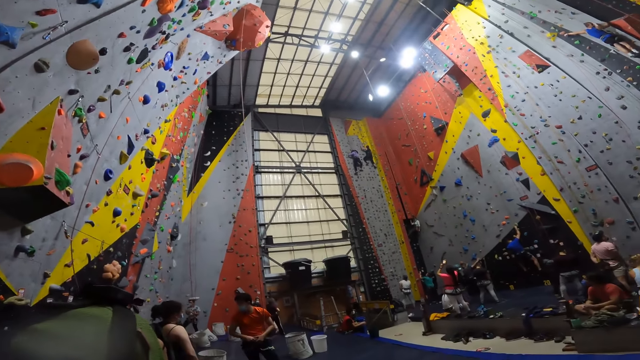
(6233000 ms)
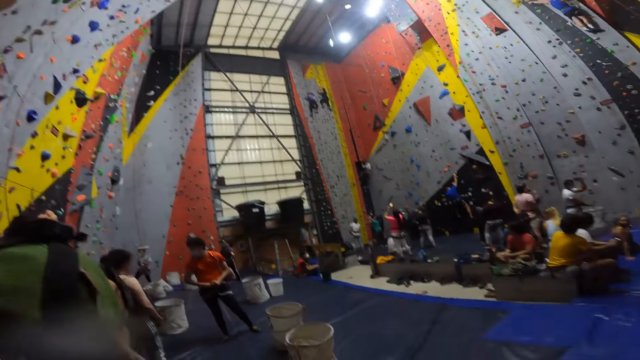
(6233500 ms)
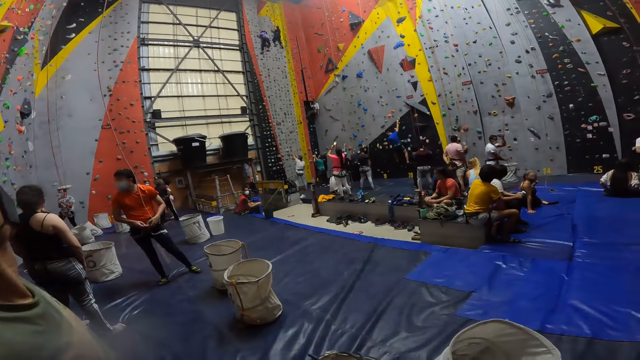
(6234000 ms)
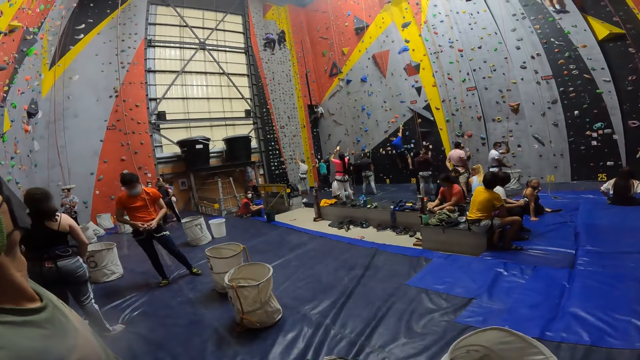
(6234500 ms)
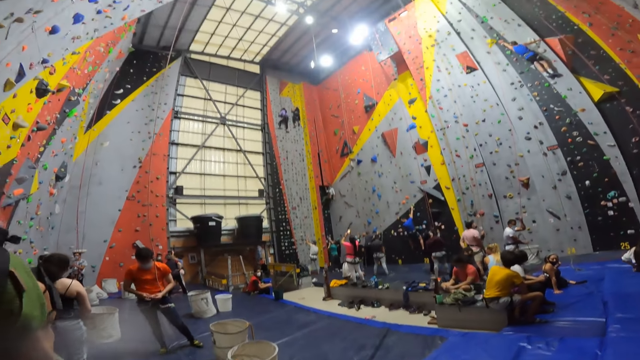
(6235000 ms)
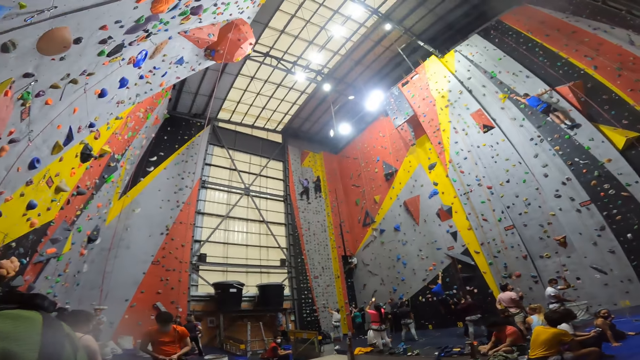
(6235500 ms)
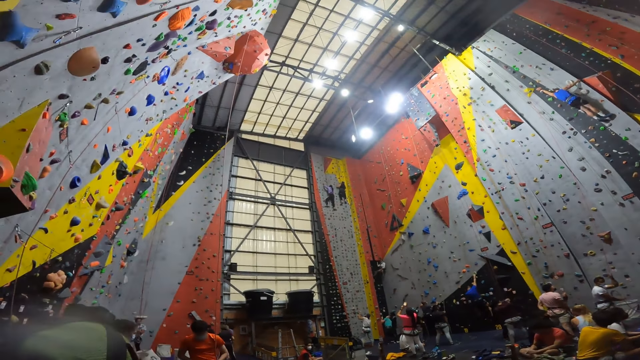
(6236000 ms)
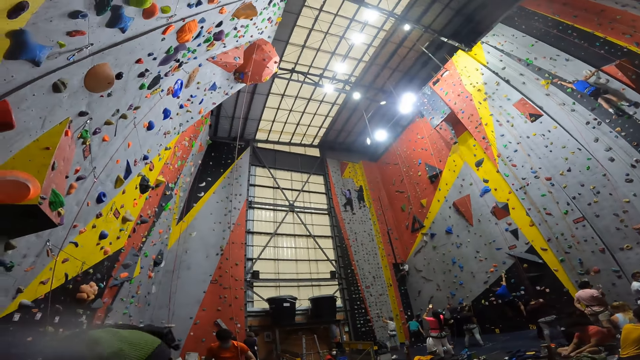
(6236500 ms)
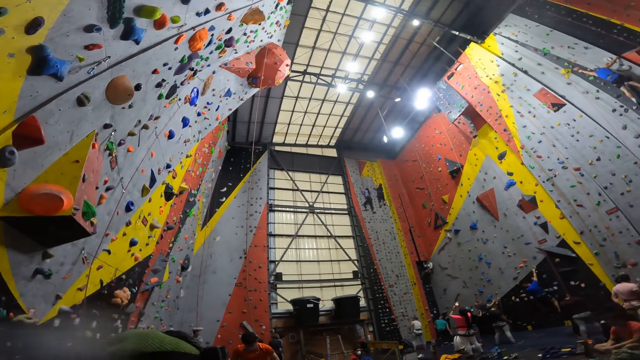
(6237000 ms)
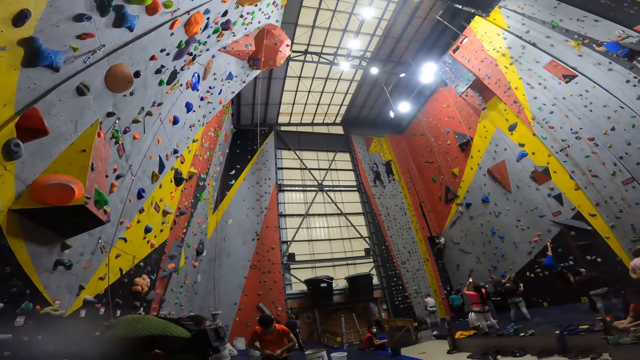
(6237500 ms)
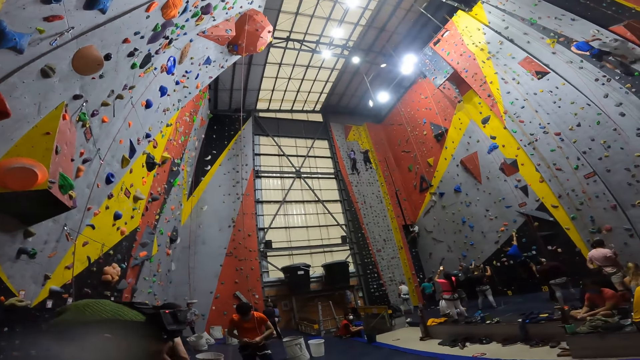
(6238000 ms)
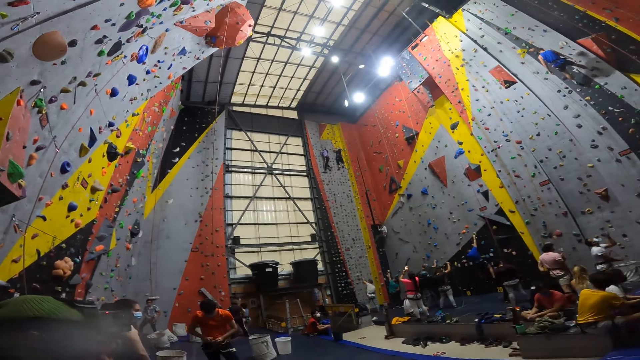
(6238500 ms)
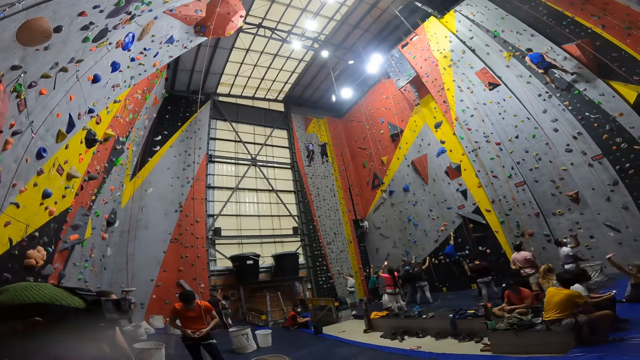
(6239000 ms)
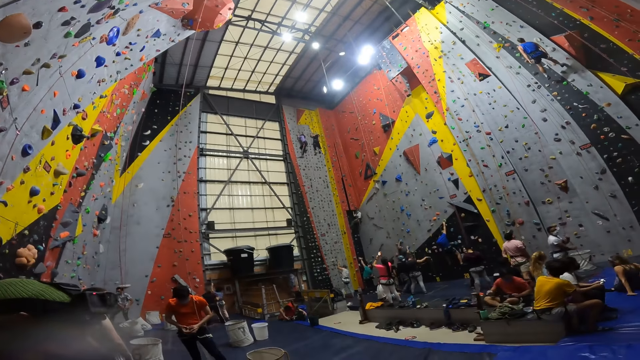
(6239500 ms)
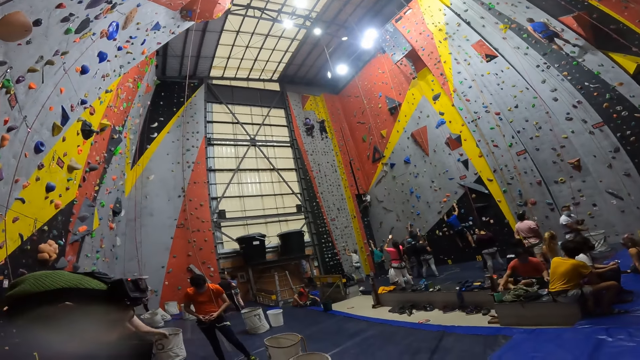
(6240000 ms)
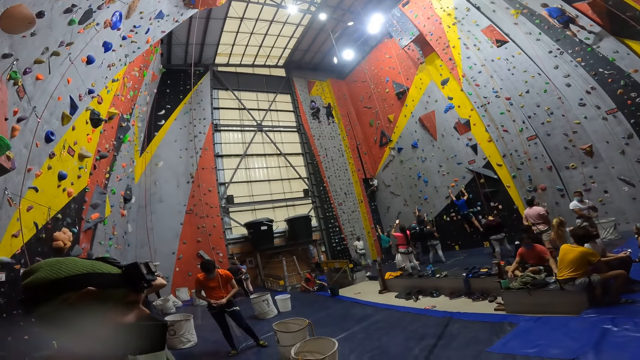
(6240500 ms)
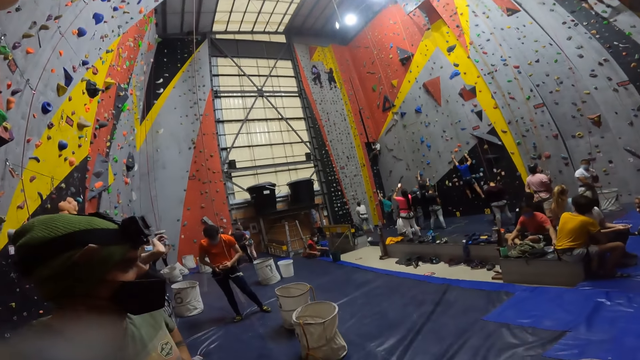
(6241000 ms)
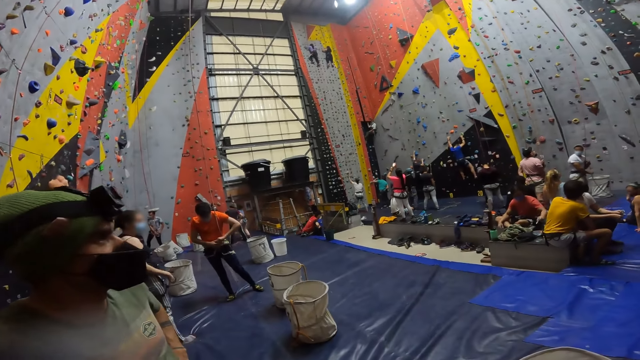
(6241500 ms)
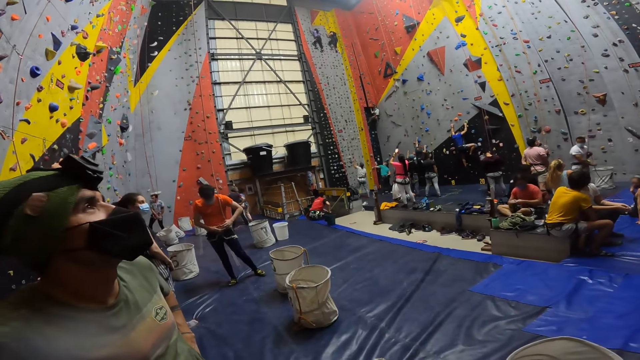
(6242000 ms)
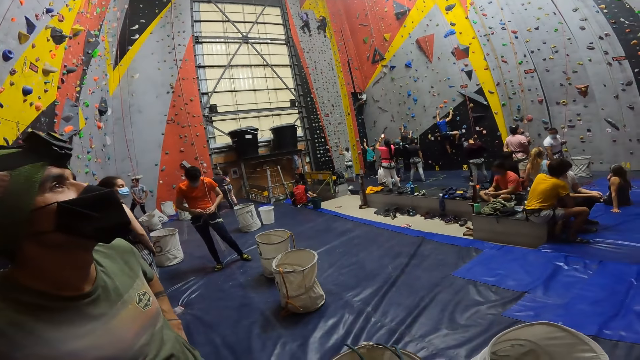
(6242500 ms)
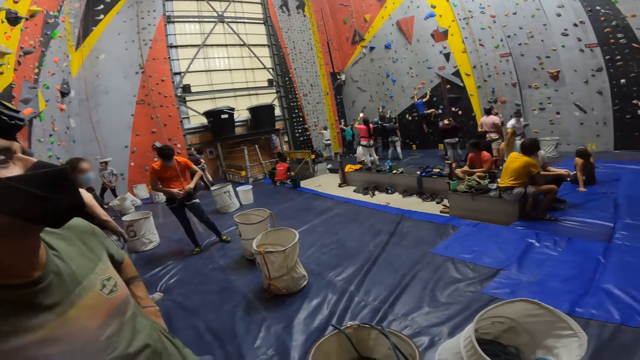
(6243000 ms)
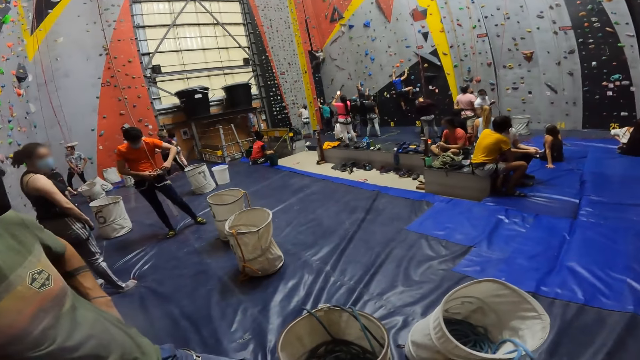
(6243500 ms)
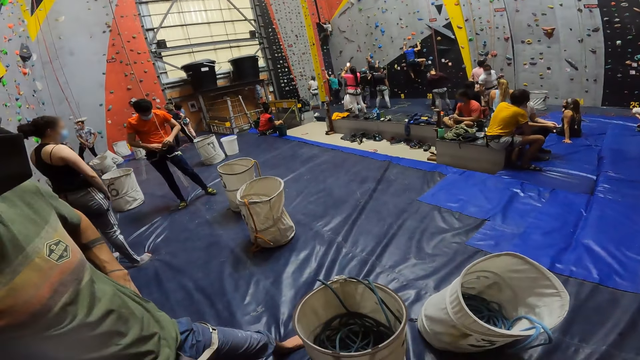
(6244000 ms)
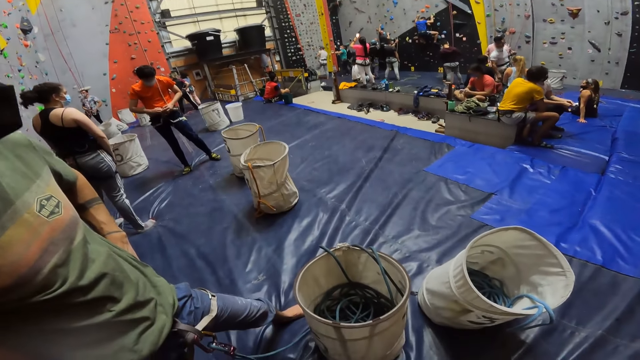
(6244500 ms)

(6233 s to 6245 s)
The camera wearer looks up. They look in front. They interact with a person.

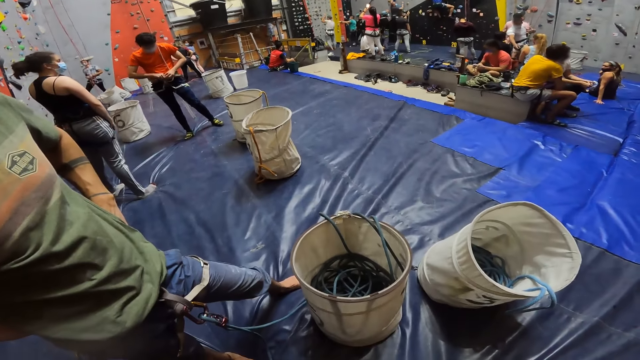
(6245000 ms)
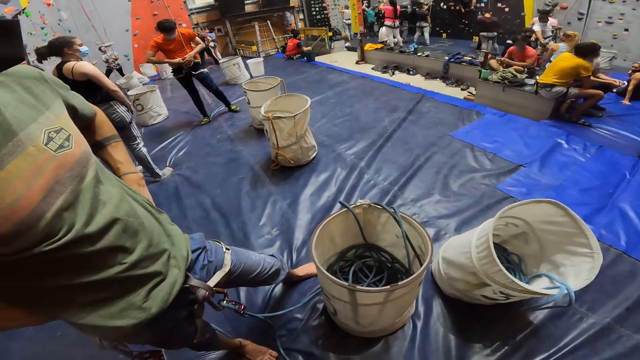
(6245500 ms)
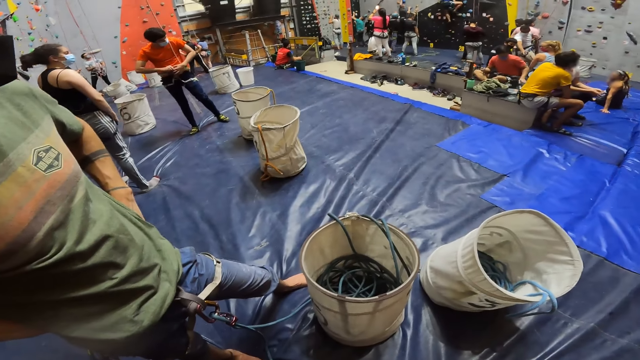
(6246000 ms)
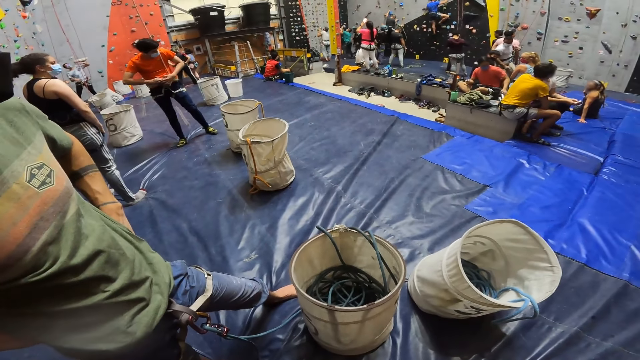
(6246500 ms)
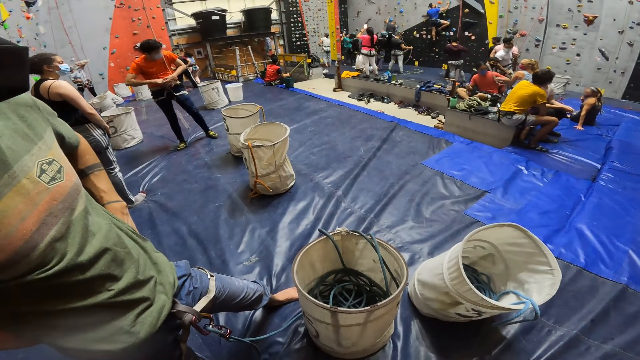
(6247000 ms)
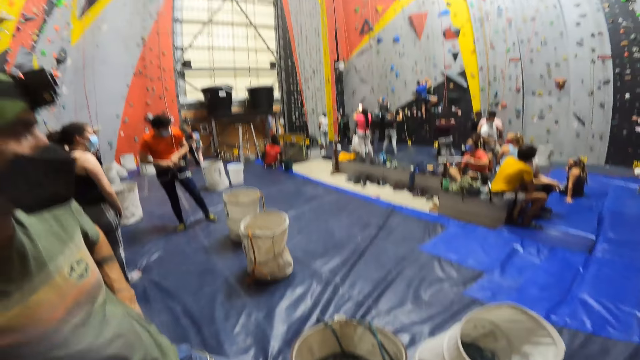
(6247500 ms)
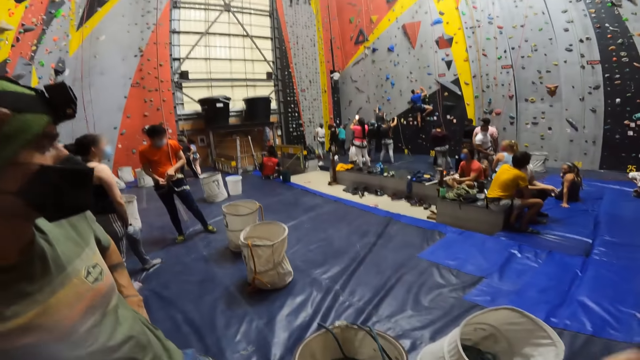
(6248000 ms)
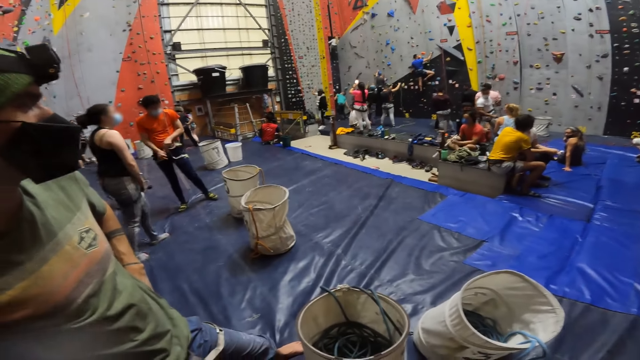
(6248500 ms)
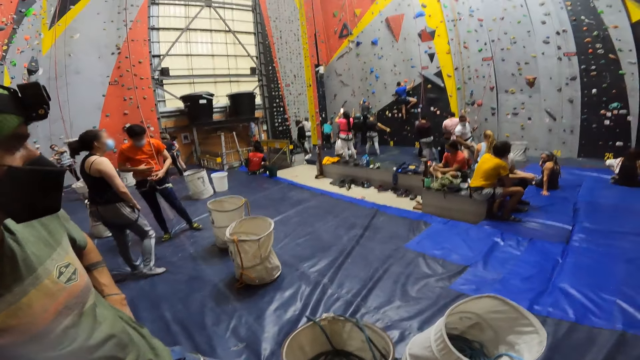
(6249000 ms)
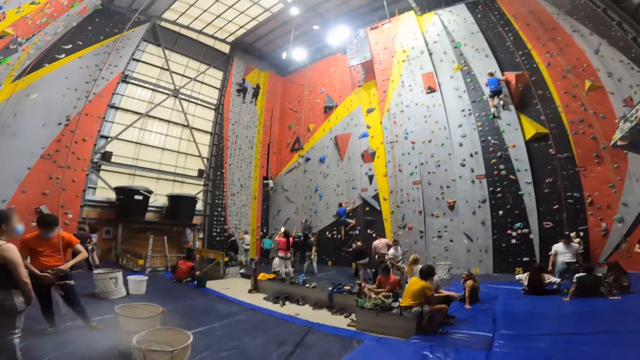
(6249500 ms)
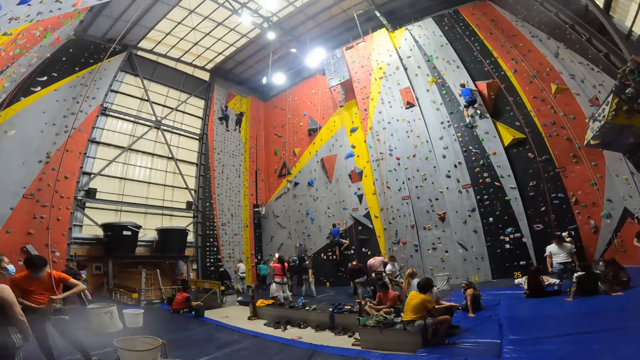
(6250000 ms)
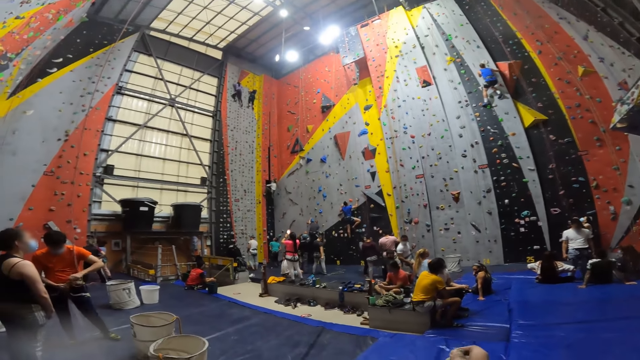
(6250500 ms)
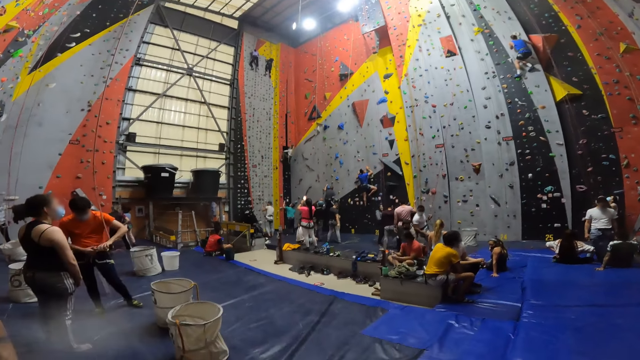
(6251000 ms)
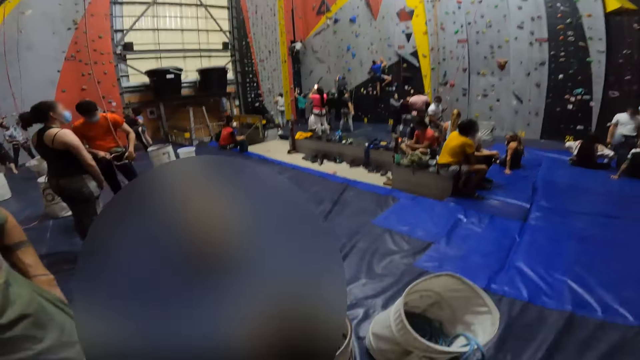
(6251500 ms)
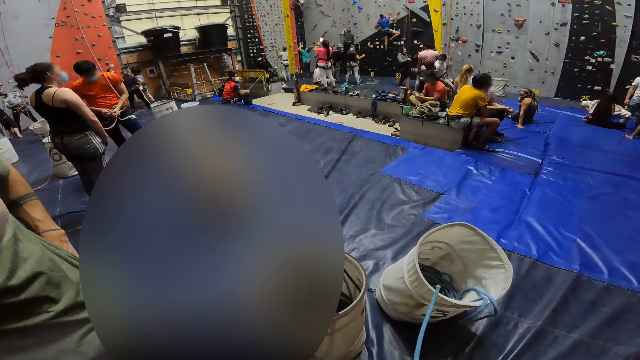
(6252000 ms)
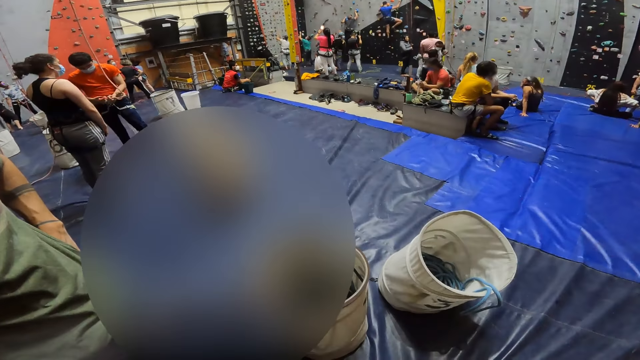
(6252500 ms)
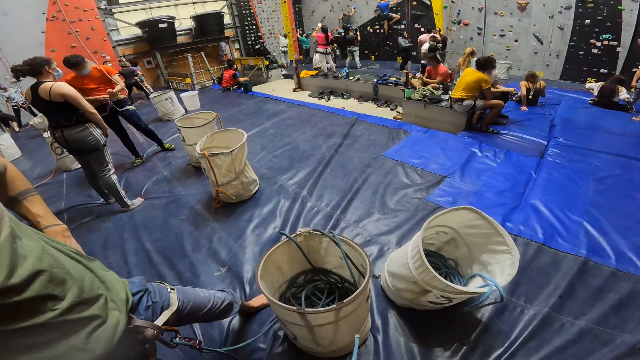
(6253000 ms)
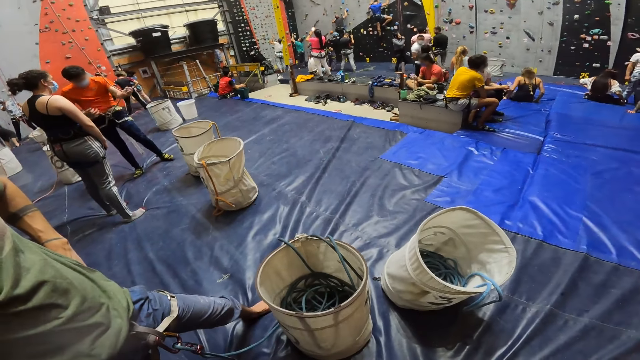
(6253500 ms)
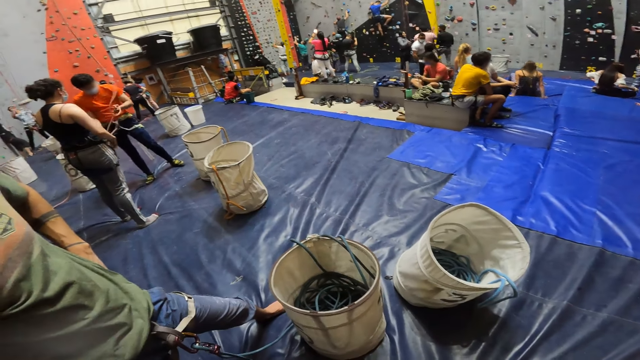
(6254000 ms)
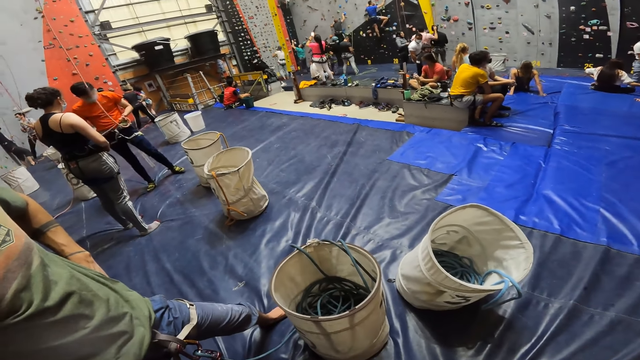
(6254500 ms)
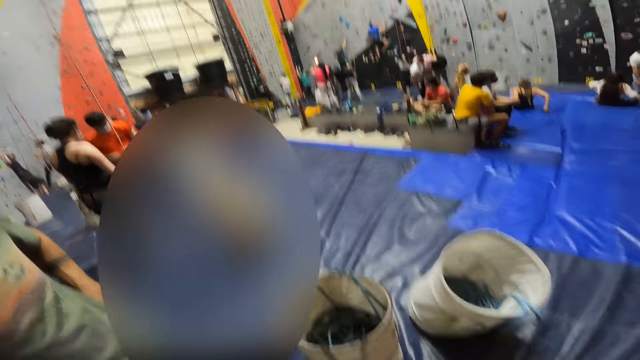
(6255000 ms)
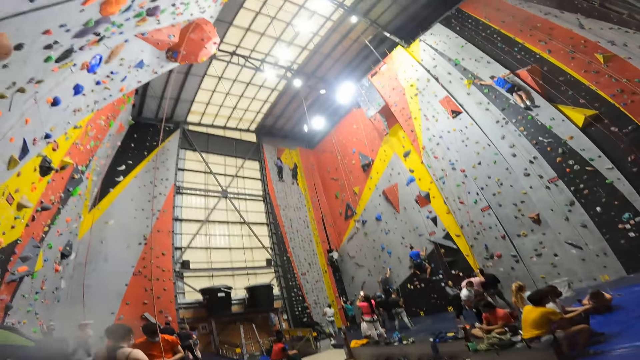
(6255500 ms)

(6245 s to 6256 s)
The camera wearer looks at the climbing ropes in the bucket. They look down. They interact with a person. They look around the climbing wall.
